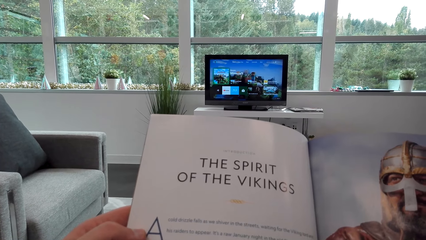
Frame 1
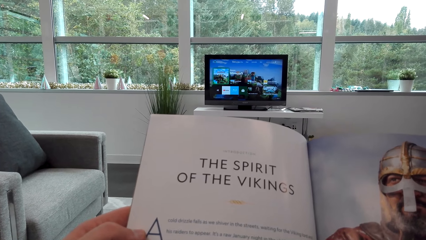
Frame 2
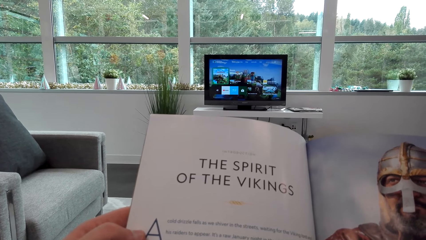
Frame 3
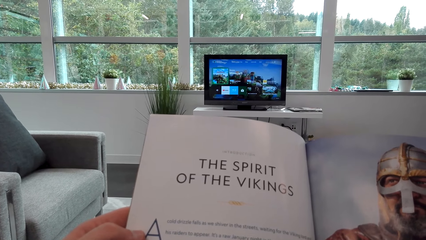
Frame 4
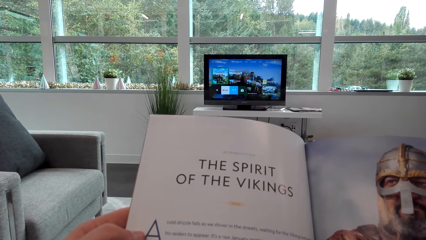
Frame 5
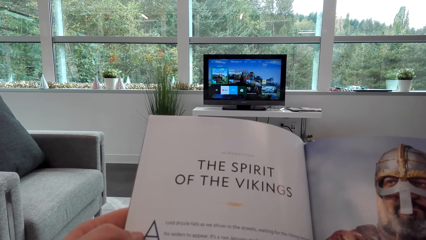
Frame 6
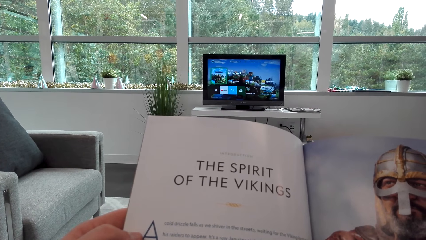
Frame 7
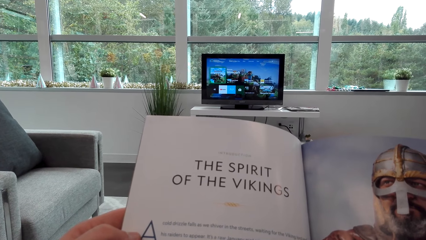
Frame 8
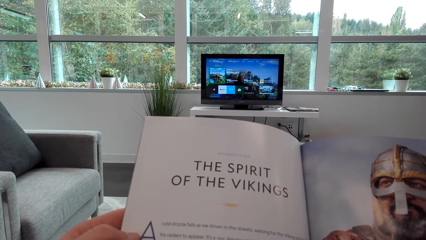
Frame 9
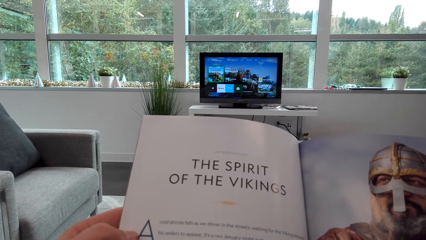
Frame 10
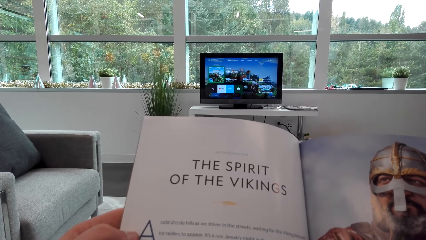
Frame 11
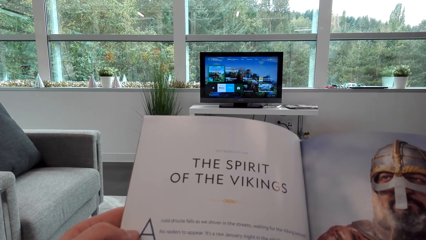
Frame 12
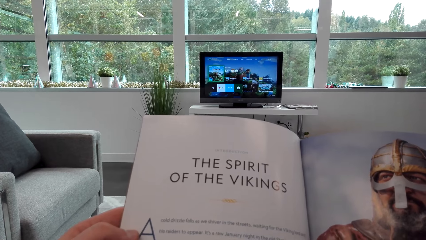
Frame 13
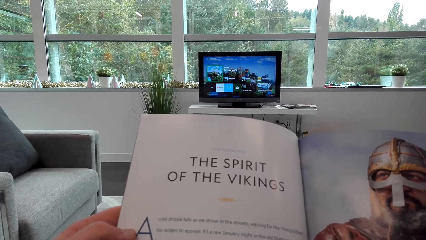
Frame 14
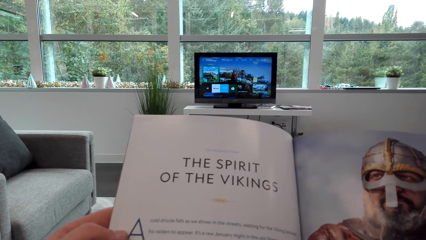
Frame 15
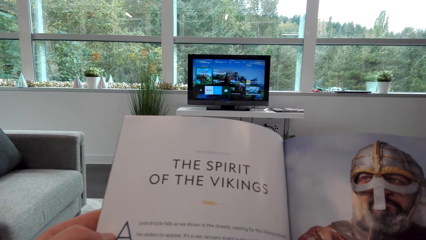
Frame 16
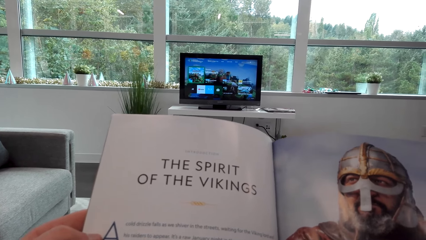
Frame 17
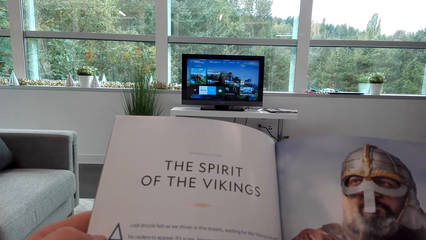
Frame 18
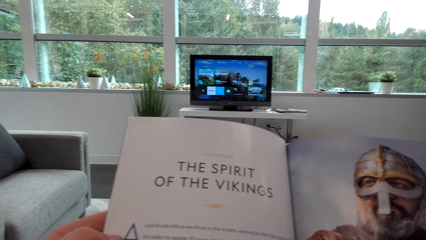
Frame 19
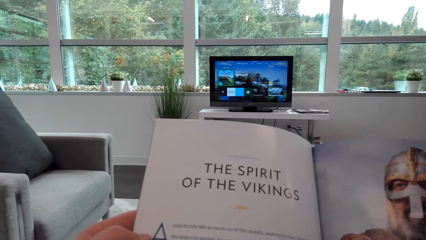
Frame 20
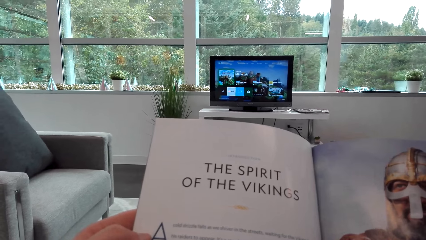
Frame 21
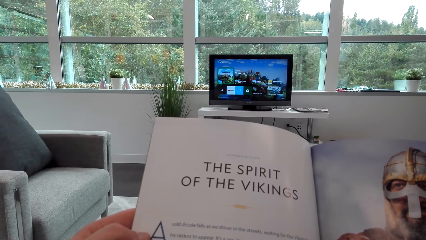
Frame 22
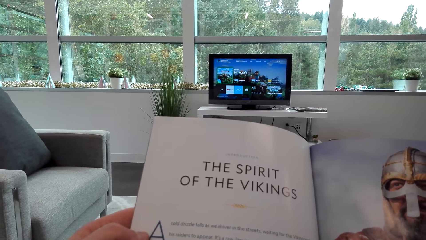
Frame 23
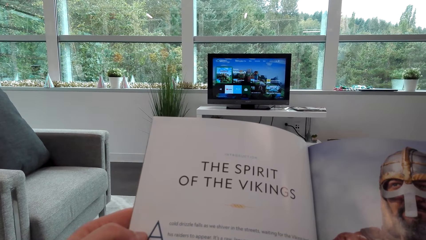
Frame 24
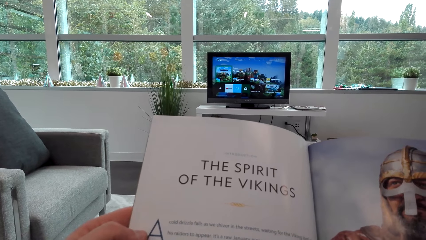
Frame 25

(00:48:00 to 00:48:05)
The camera wearer looks at the television.

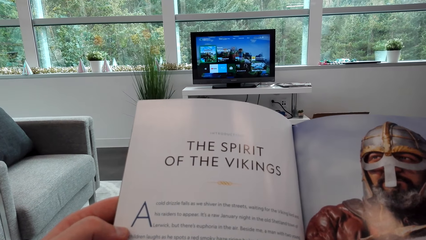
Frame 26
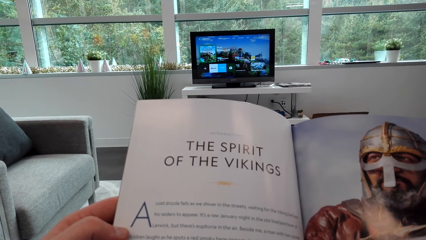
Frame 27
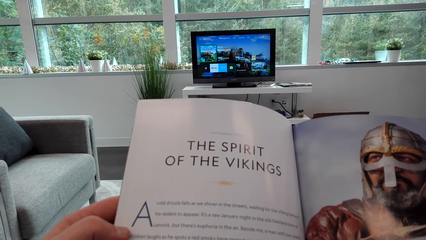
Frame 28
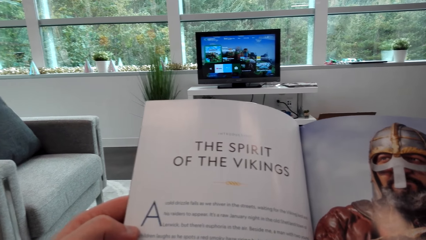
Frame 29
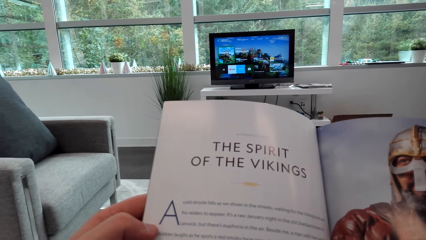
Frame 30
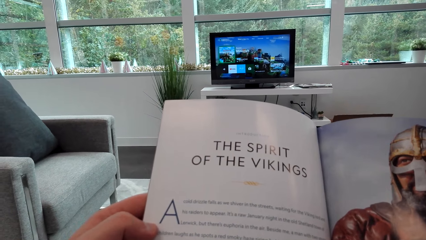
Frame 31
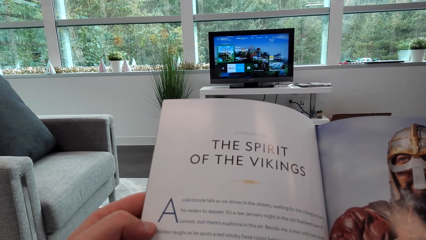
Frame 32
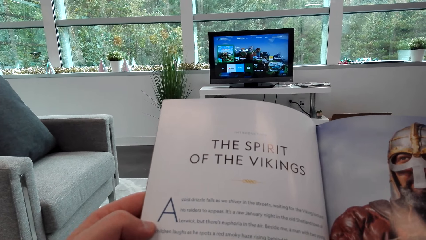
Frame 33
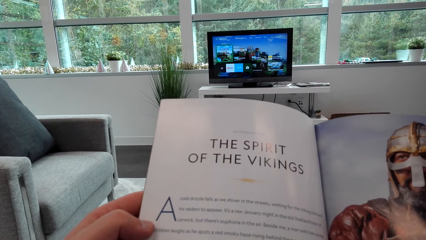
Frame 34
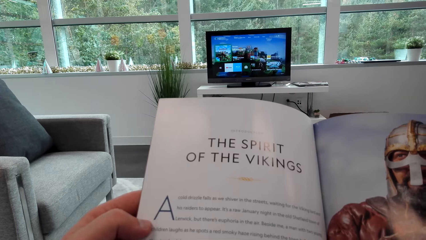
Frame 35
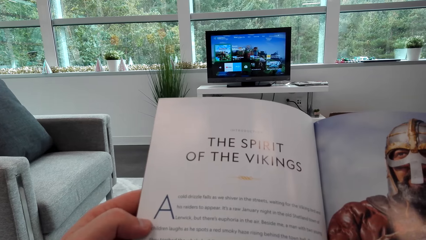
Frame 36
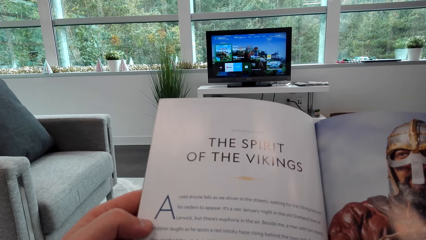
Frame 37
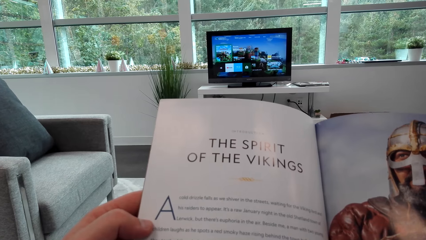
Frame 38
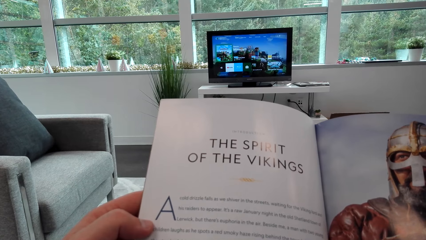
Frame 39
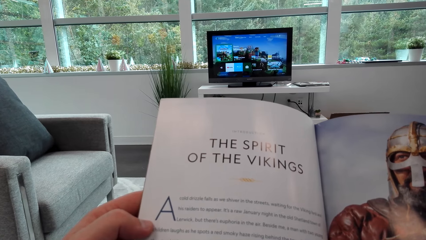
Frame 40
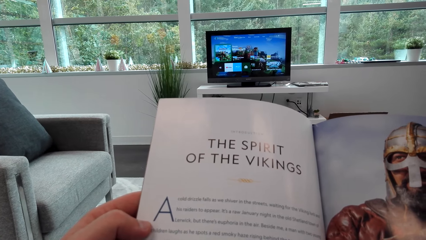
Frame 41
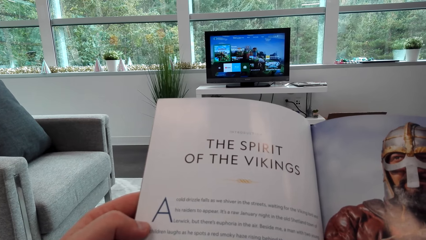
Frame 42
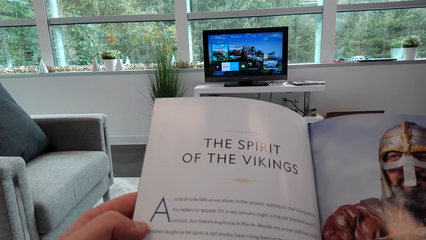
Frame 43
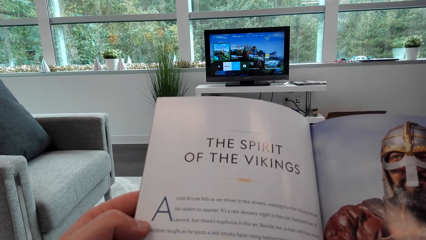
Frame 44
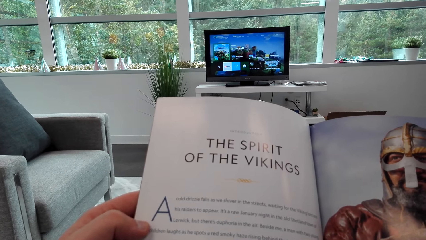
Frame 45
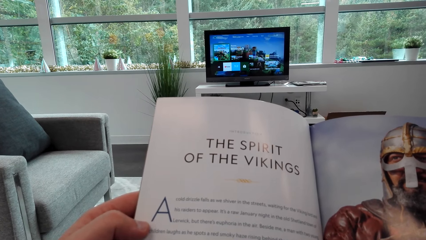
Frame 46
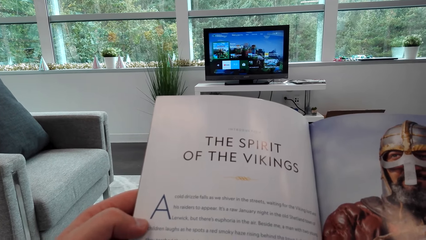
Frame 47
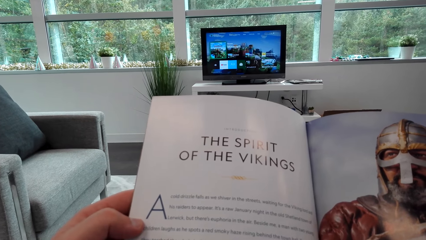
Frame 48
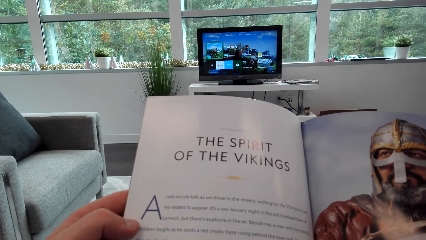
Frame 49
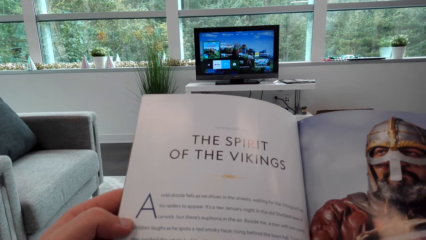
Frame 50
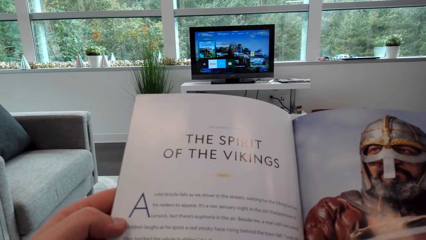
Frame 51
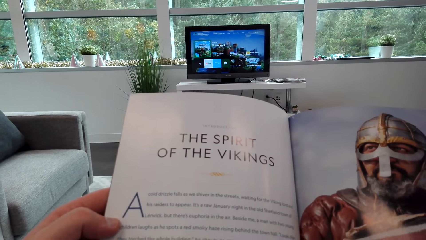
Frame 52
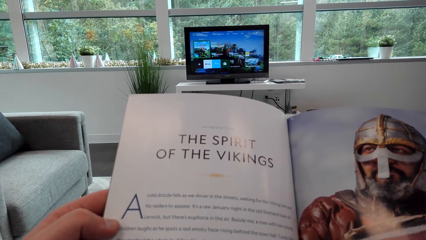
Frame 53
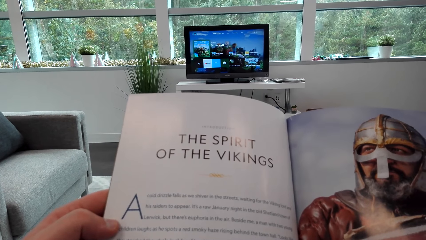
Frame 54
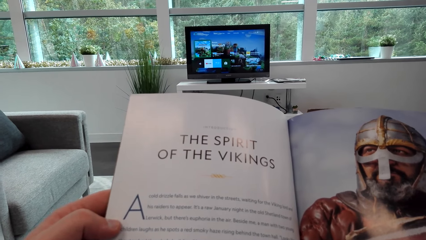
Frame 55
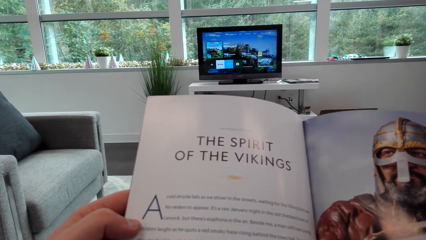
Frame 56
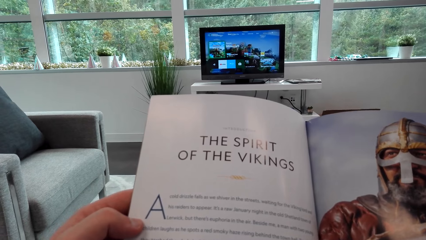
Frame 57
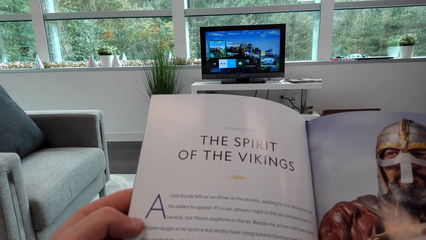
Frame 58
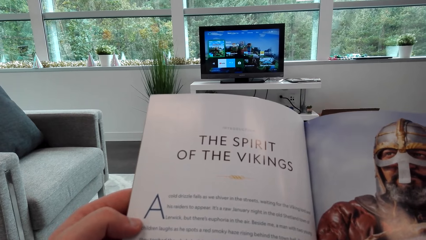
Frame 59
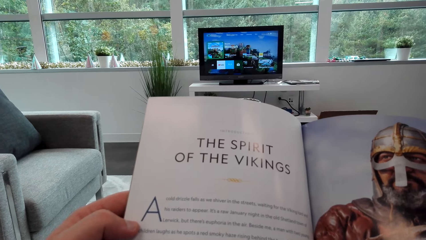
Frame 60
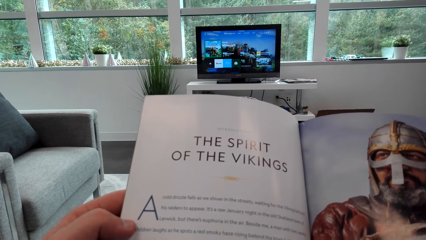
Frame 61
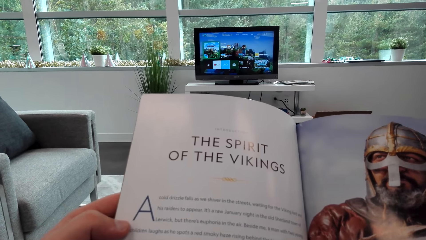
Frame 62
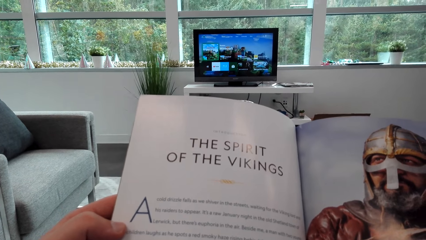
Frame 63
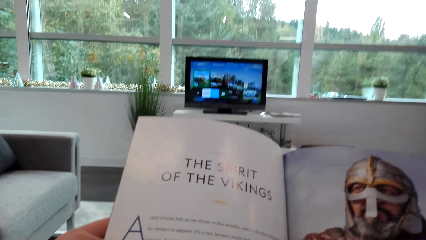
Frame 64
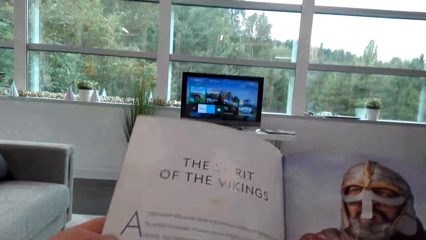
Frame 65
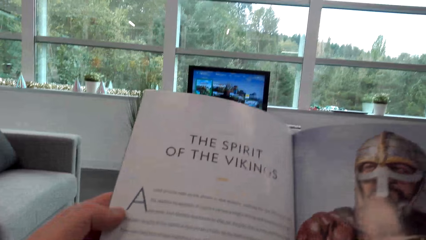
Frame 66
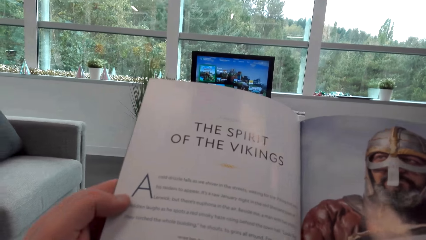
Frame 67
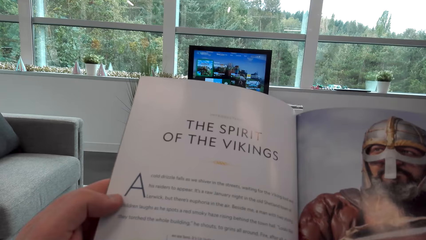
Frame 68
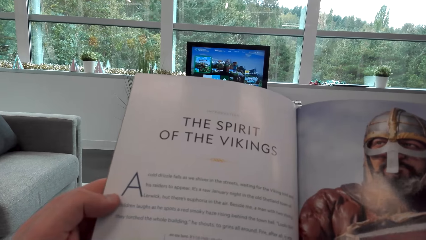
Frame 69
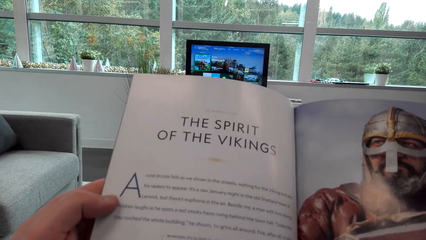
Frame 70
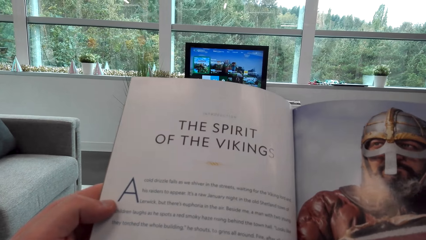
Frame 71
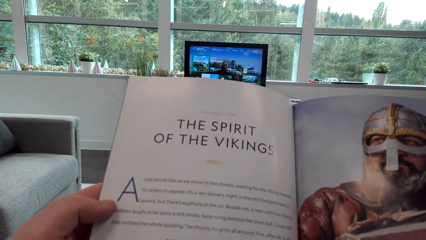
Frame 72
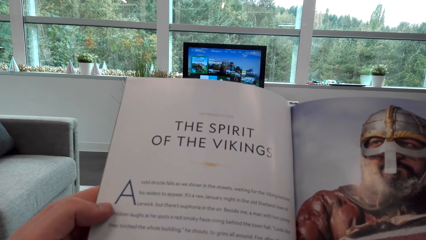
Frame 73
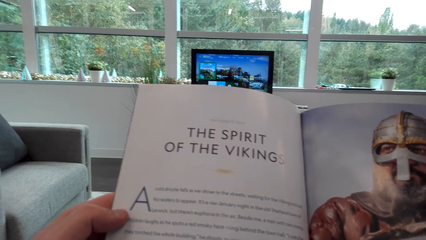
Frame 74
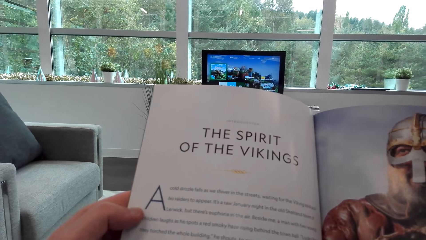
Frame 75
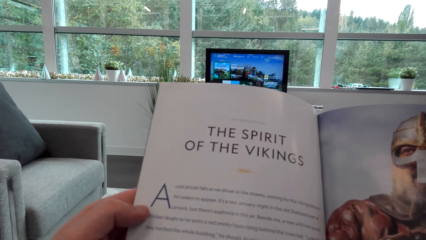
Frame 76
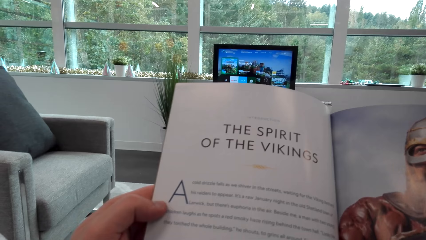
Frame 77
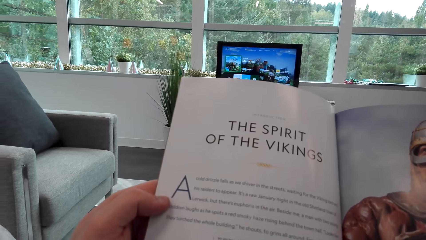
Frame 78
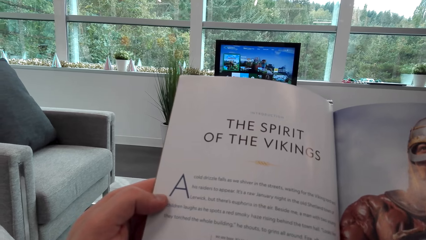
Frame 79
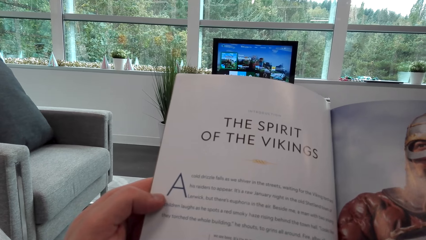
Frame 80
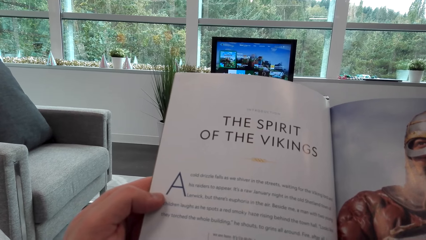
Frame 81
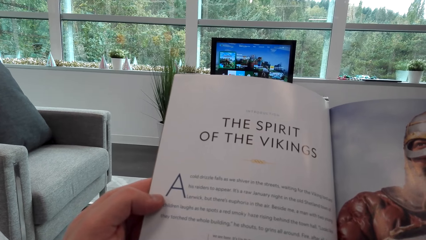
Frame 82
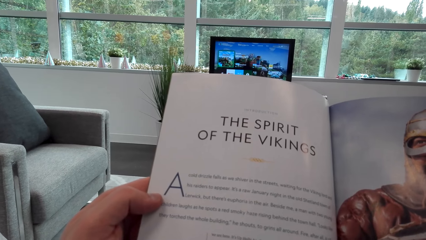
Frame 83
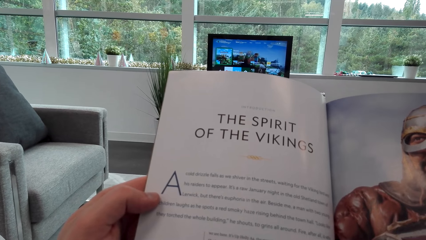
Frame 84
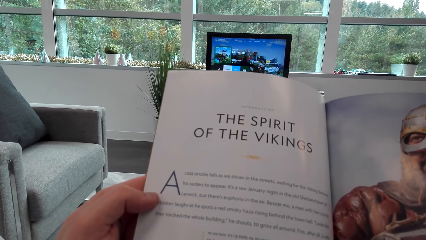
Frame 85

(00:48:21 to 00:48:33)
The camera wearer holds the pamphlet.
